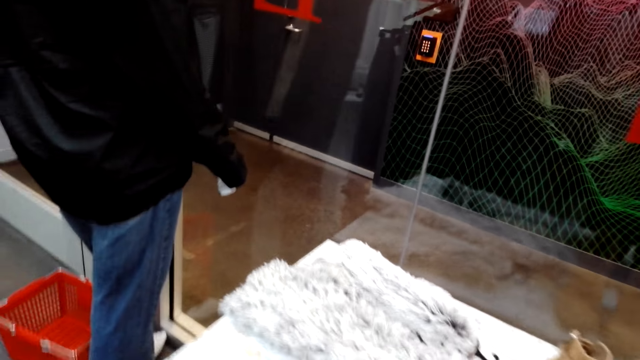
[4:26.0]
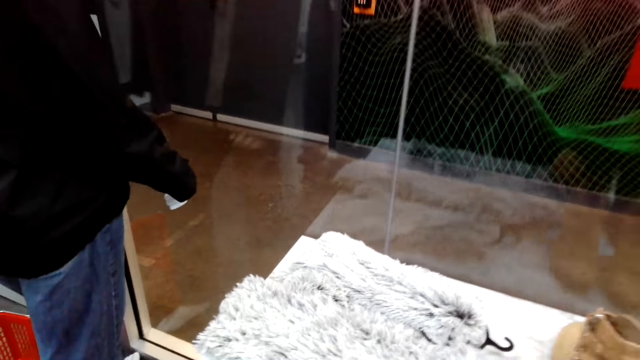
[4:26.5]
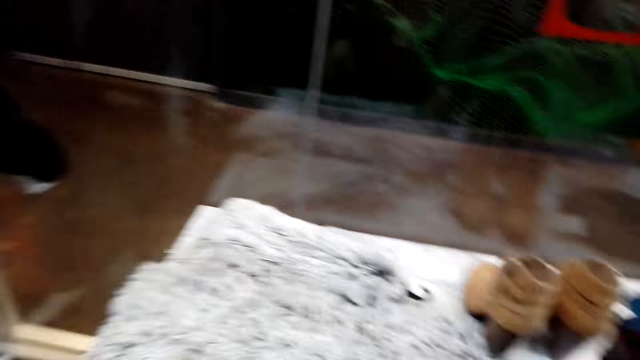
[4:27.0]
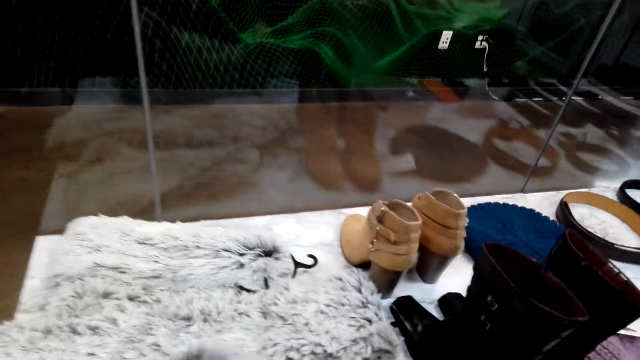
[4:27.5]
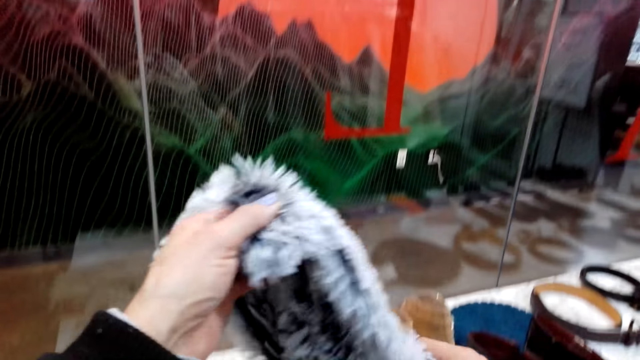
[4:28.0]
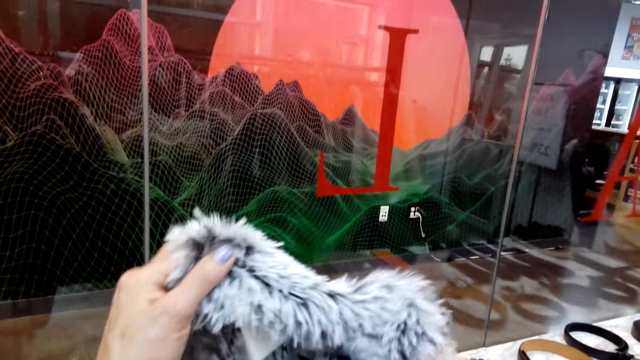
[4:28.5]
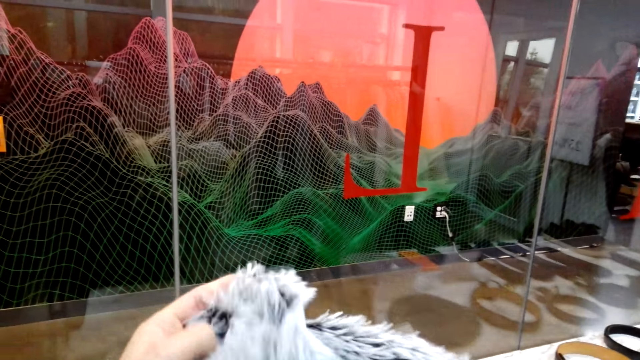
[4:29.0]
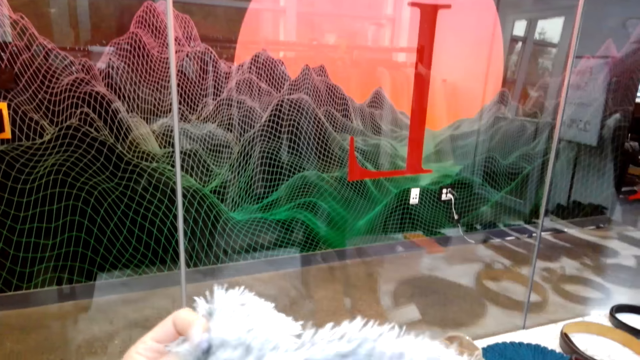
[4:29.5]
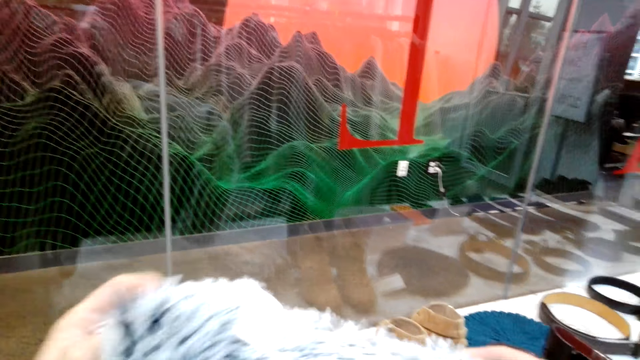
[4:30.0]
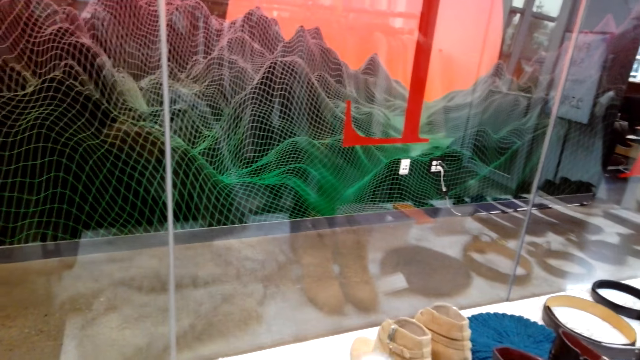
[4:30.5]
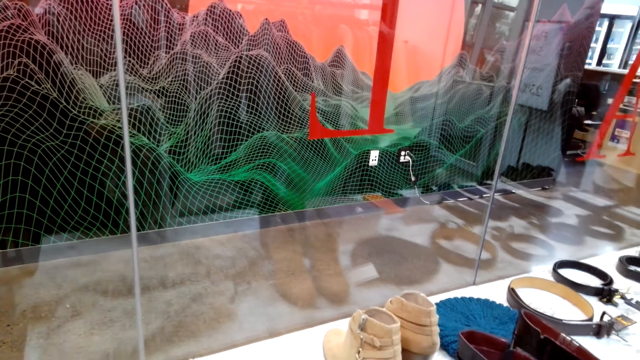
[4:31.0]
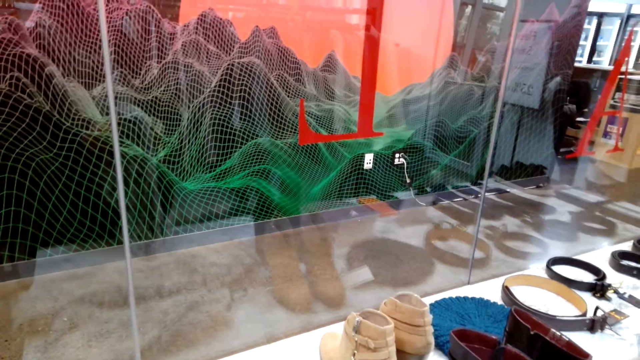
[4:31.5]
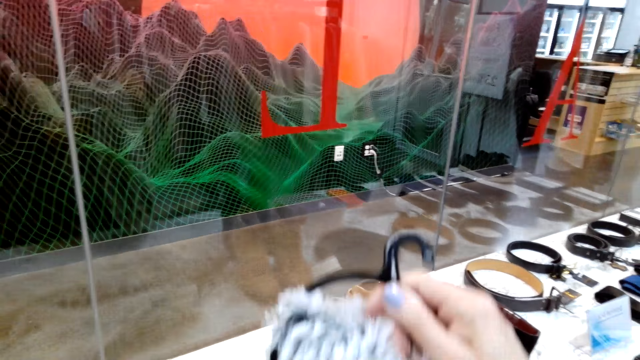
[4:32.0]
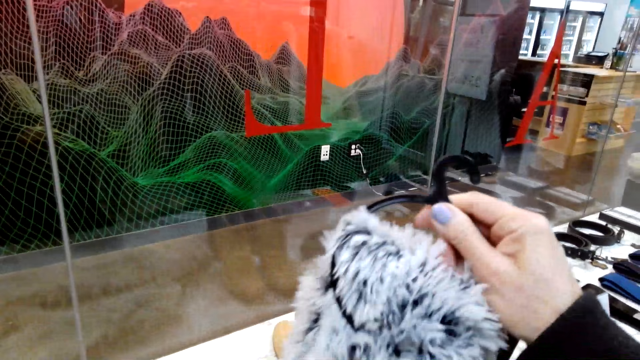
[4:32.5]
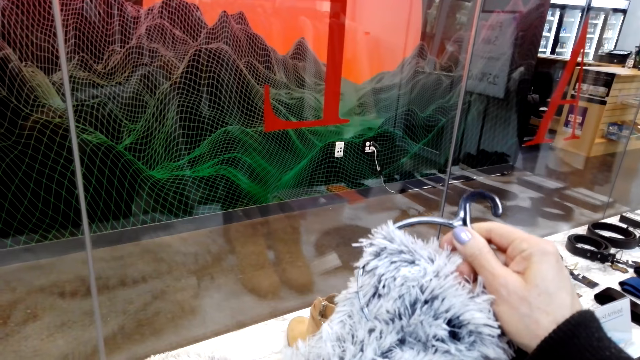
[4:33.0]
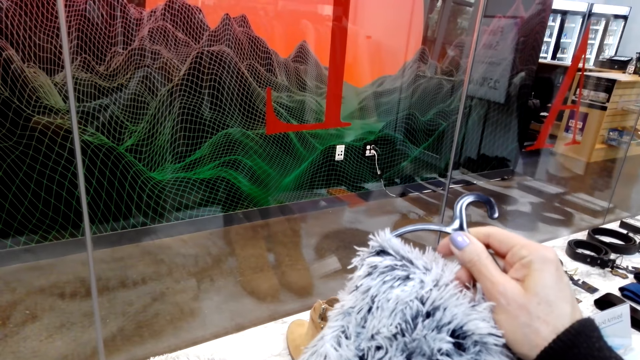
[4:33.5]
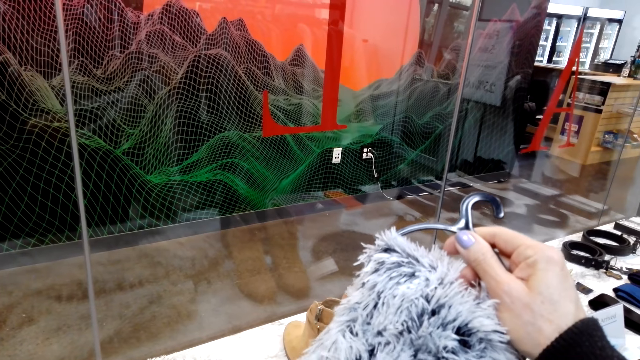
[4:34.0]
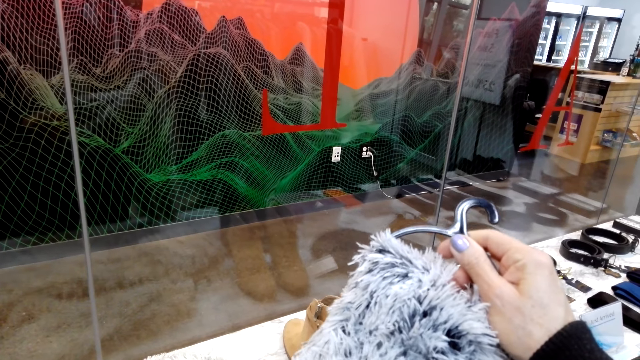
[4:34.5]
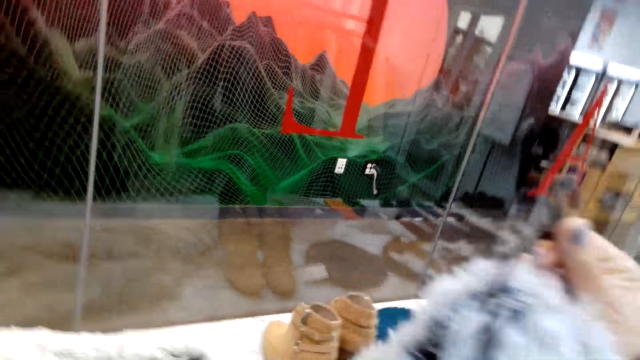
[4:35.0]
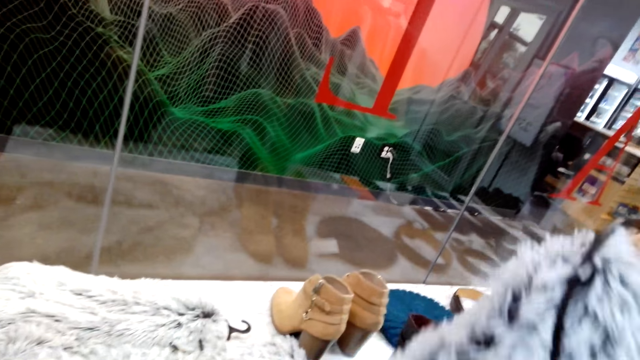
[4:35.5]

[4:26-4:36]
The camera wearer holds the piece of cloth with her hands. She touches a scarf.

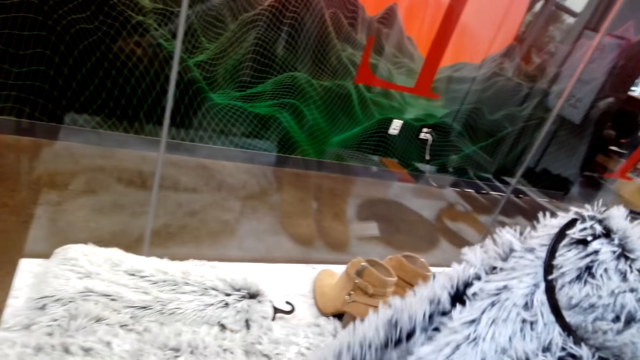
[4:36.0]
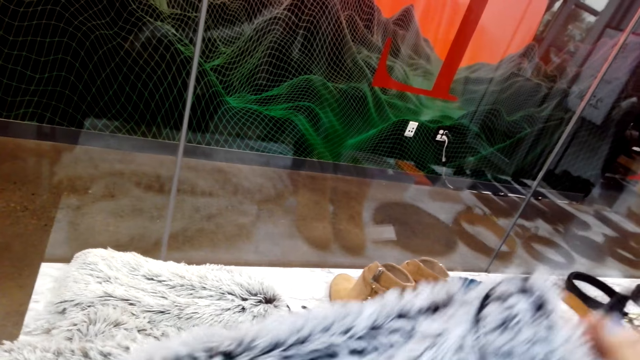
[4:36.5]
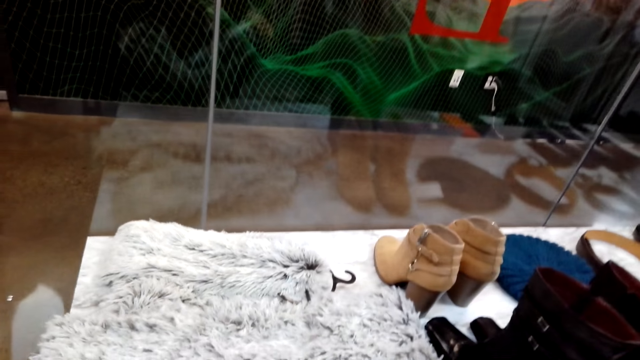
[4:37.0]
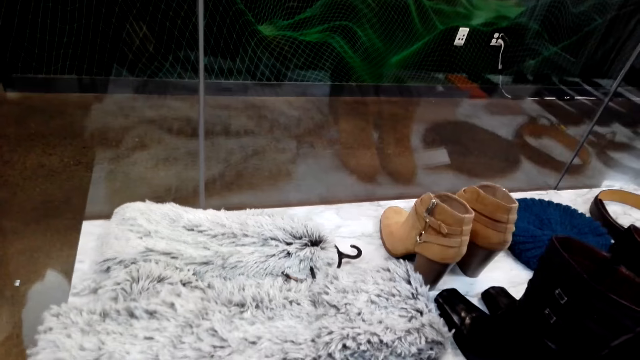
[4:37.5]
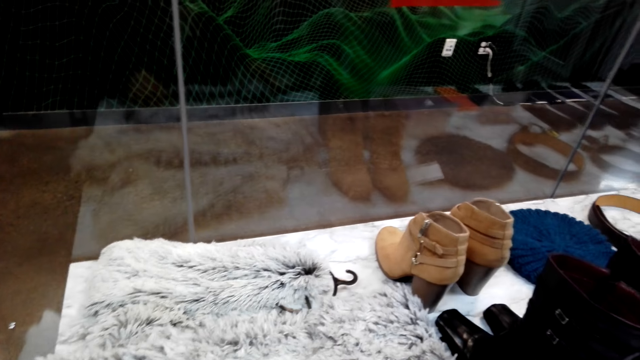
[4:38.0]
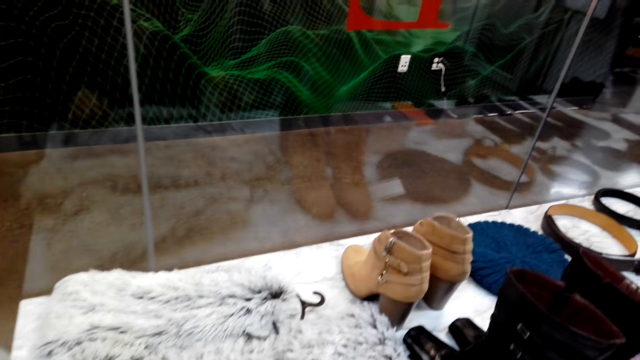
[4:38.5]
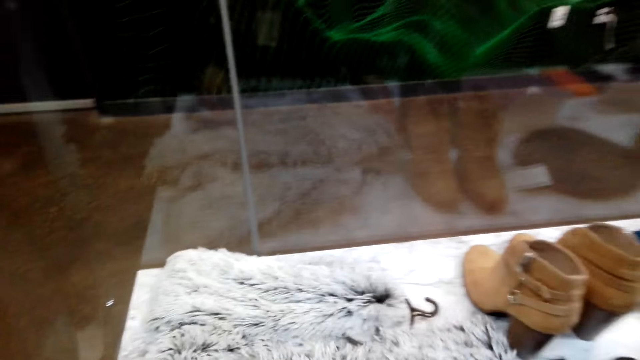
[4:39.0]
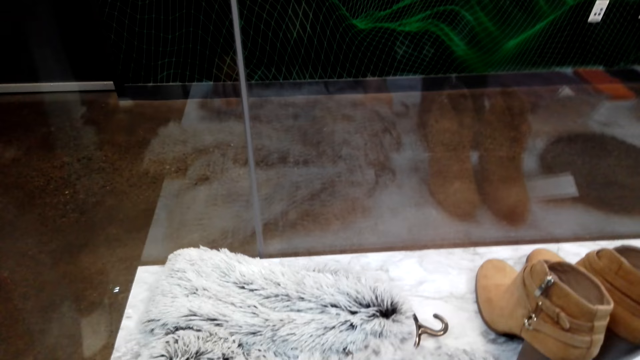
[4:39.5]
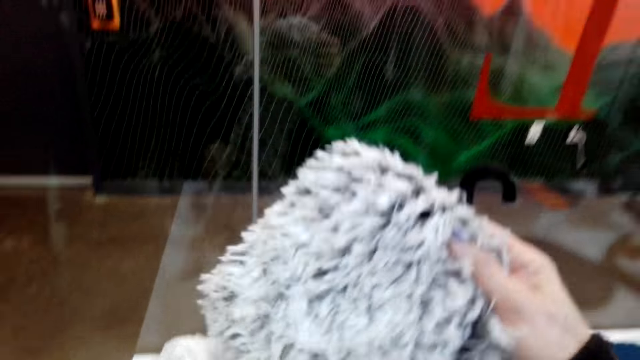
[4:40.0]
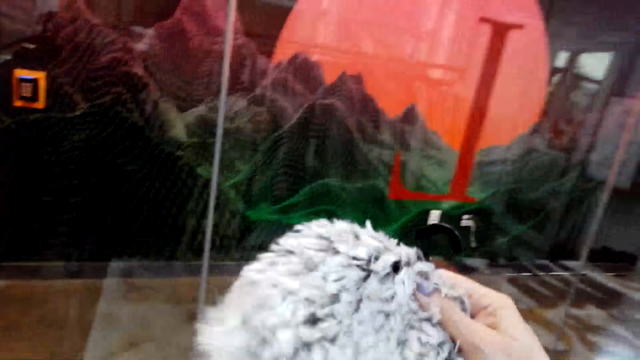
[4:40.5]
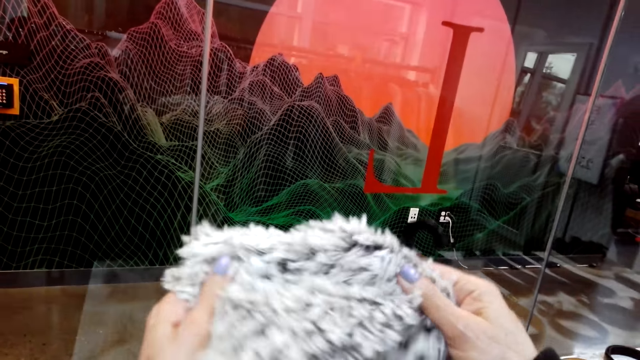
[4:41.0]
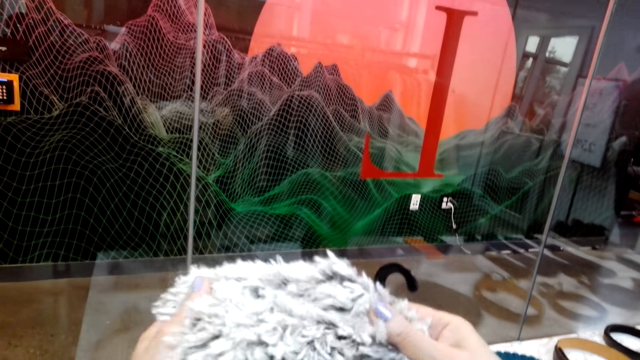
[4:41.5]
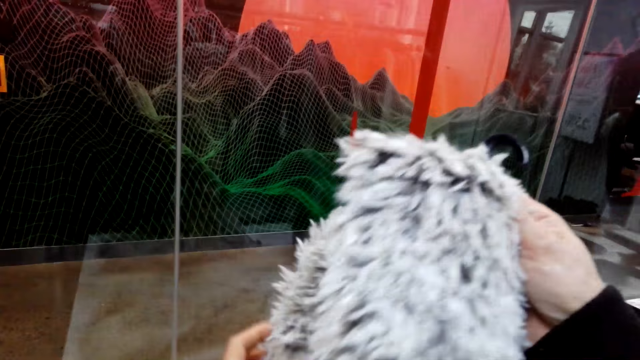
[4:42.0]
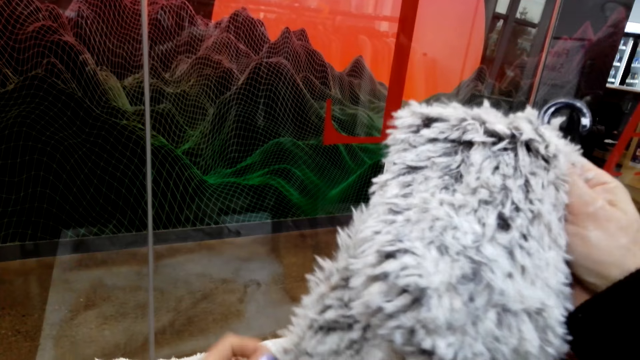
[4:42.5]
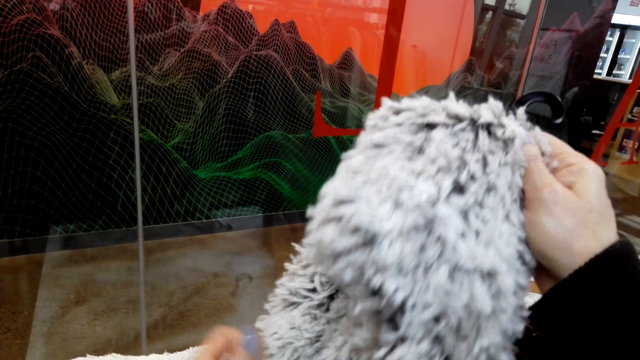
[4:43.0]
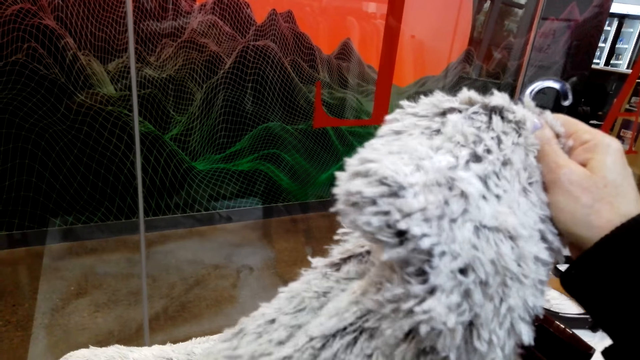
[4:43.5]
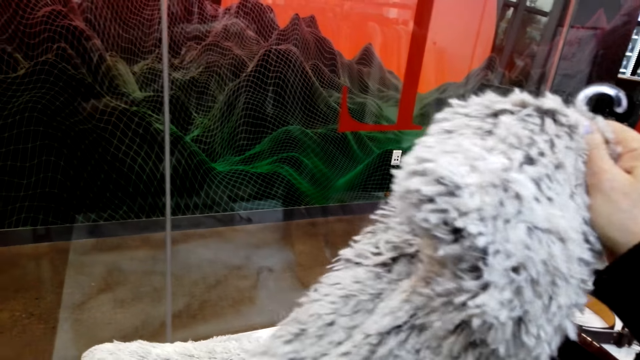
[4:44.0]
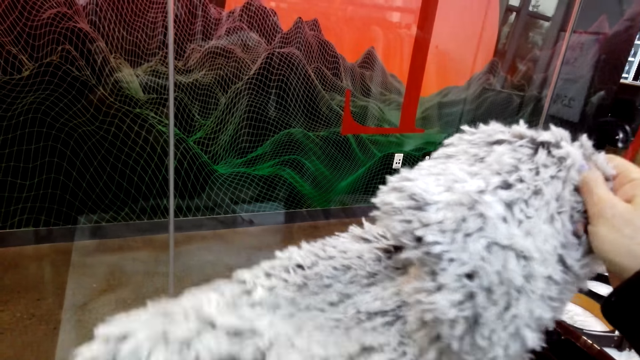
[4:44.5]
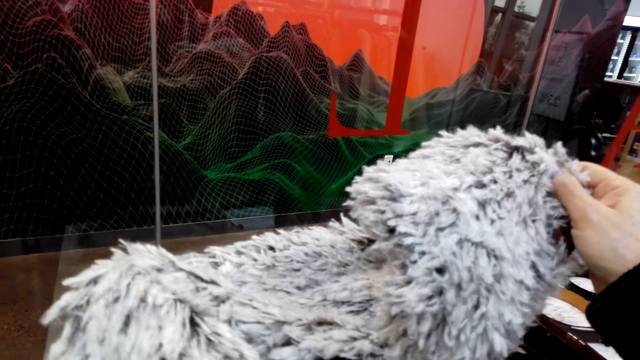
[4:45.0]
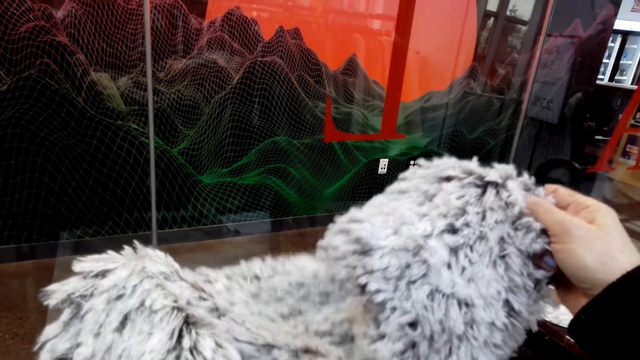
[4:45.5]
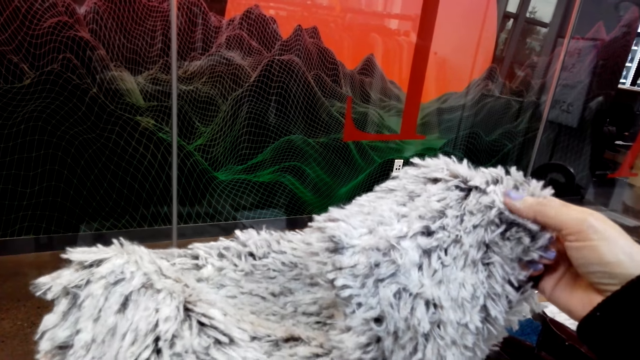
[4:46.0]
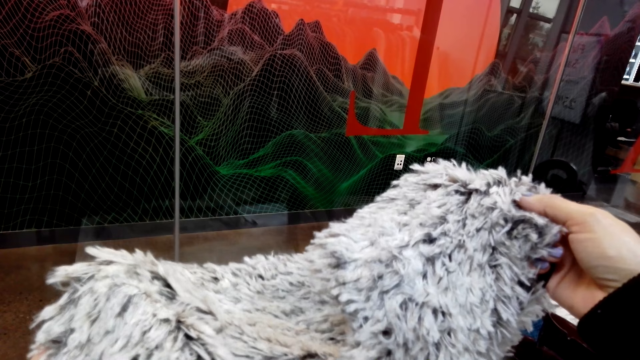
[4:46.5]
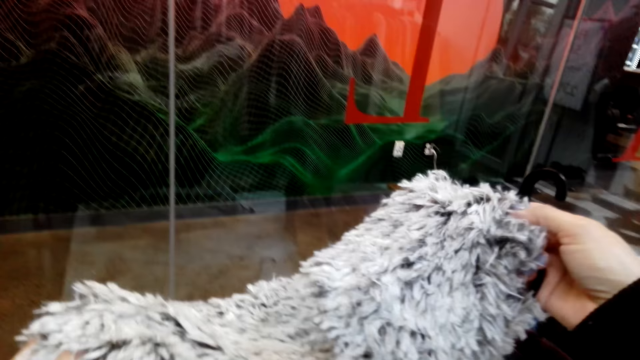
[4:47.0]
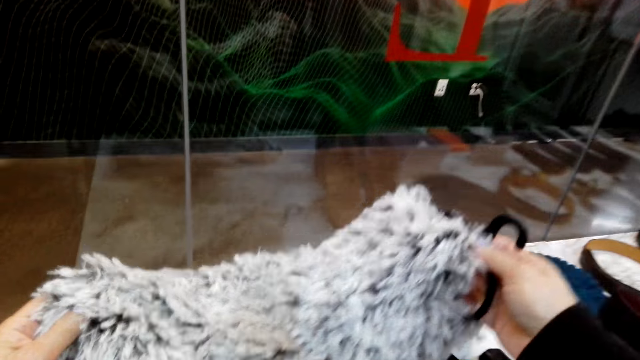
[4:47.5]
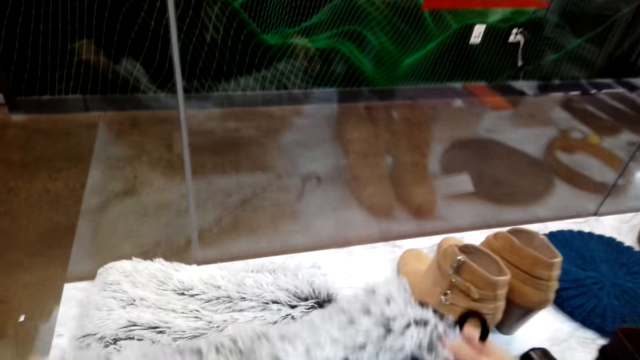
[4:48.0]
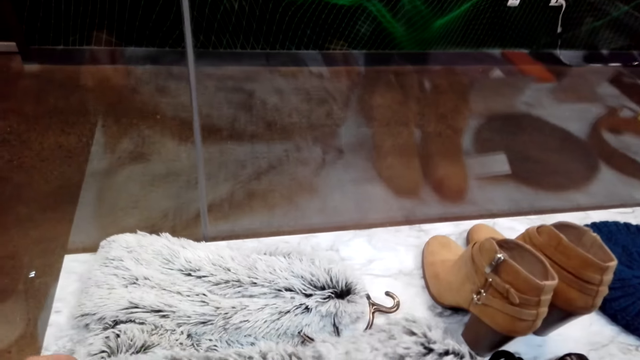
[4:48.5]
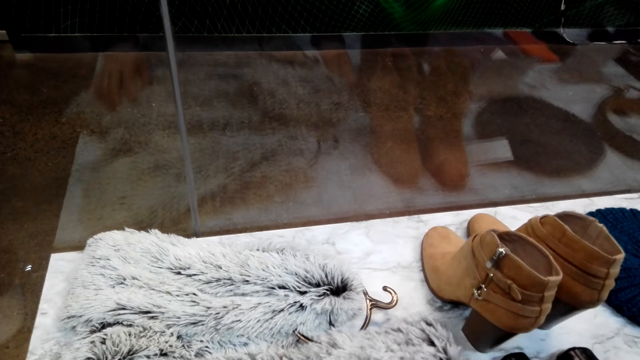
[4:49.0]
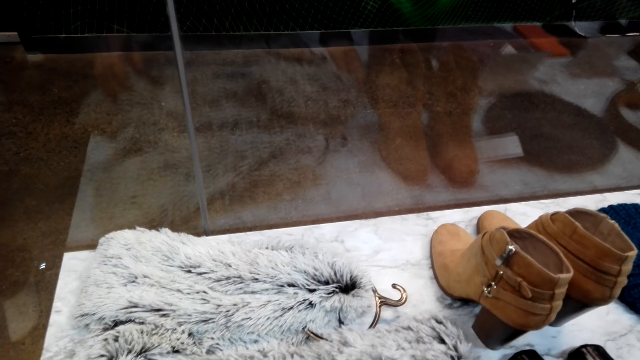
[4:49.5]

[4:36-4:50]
The camera wearer puts down the scarf. They look at the scarf again.
